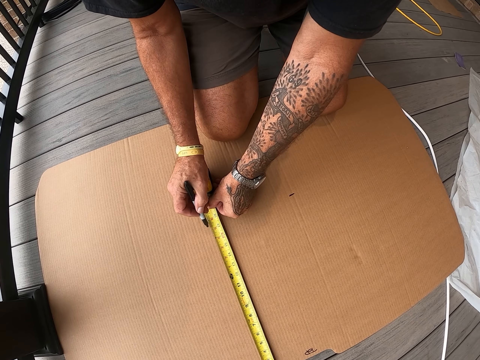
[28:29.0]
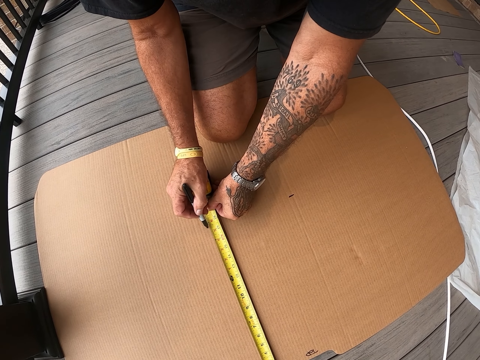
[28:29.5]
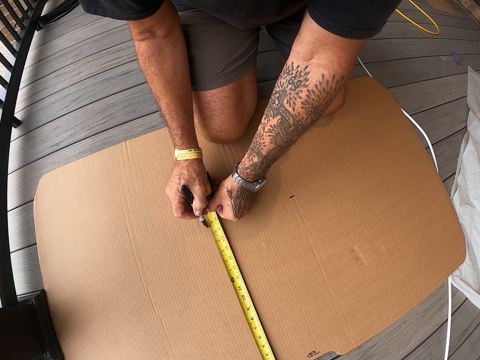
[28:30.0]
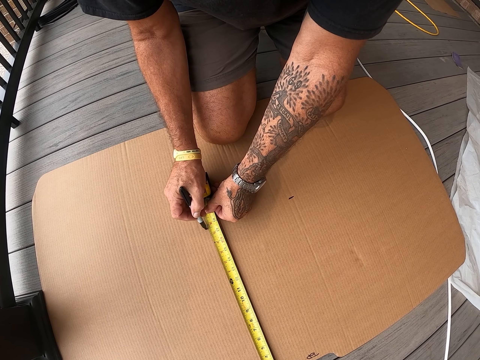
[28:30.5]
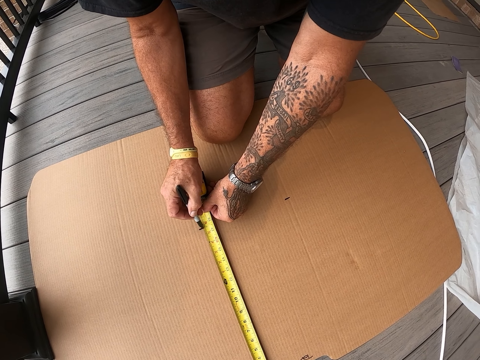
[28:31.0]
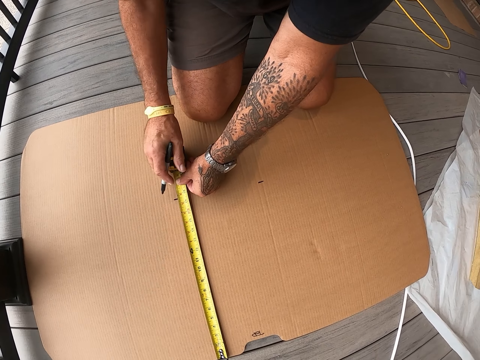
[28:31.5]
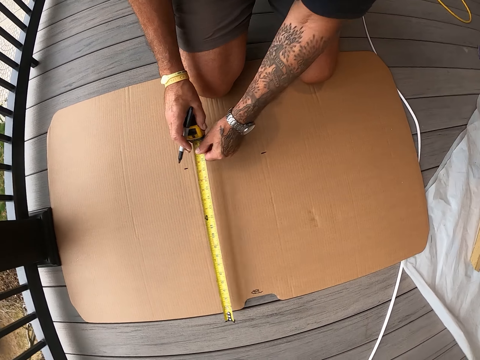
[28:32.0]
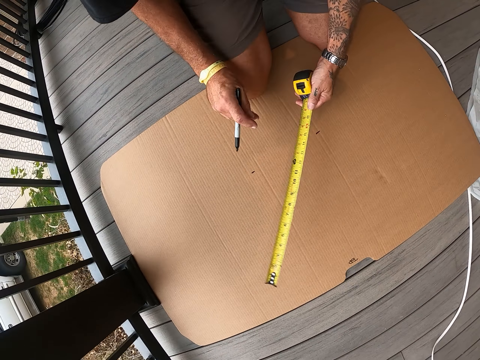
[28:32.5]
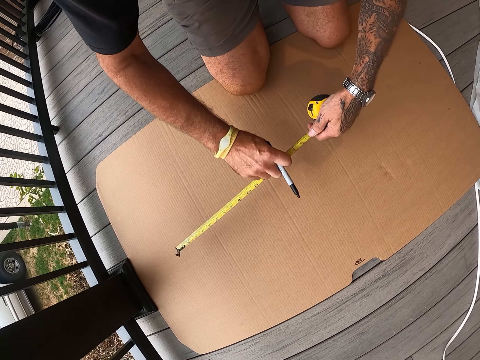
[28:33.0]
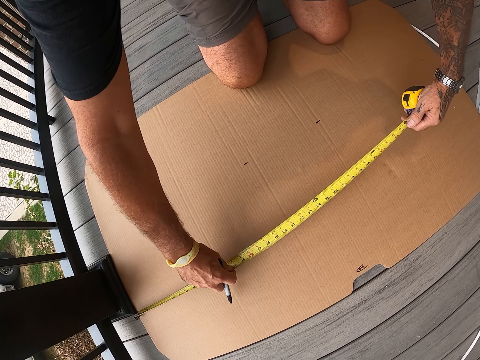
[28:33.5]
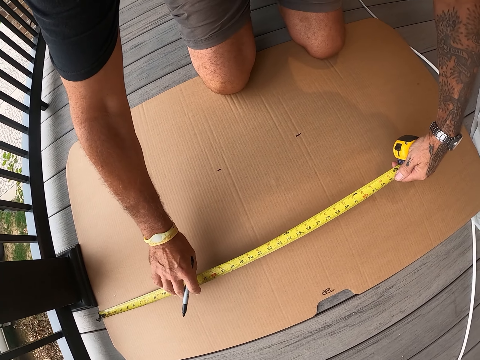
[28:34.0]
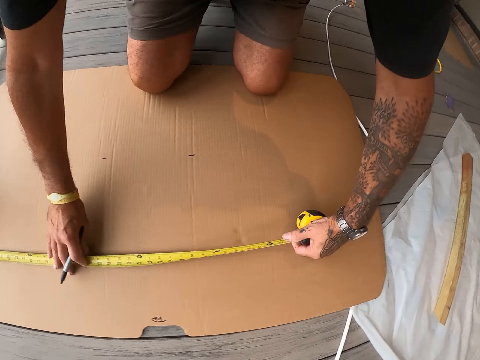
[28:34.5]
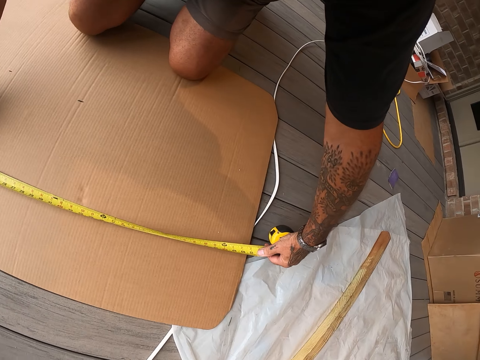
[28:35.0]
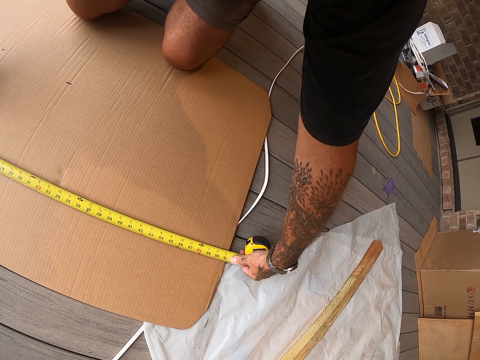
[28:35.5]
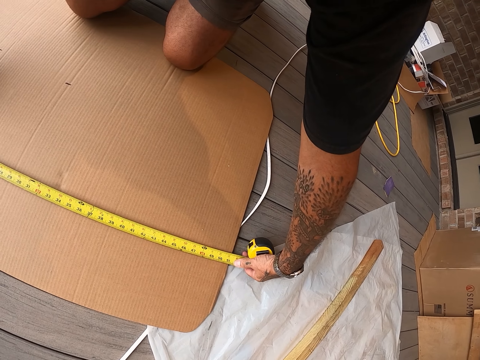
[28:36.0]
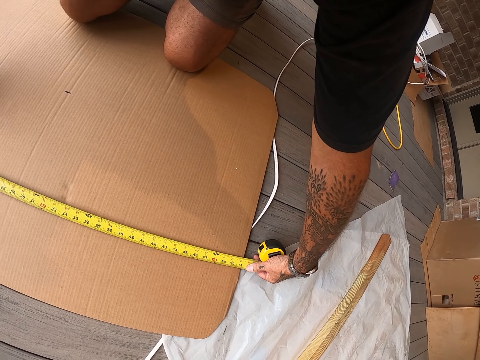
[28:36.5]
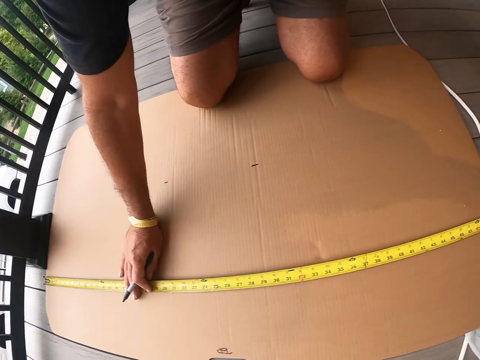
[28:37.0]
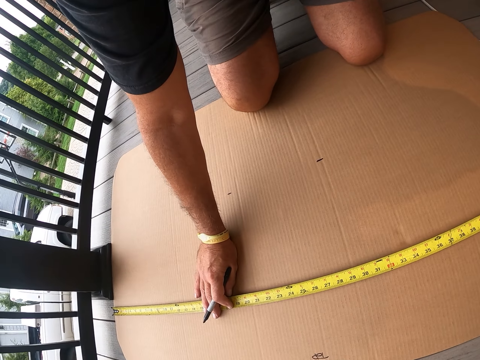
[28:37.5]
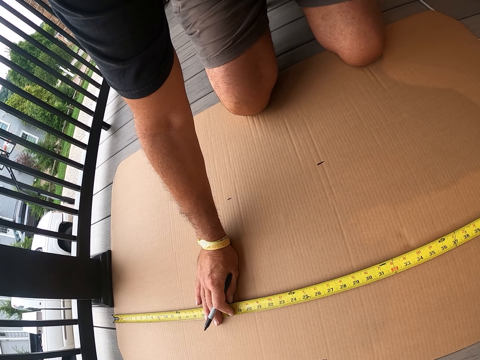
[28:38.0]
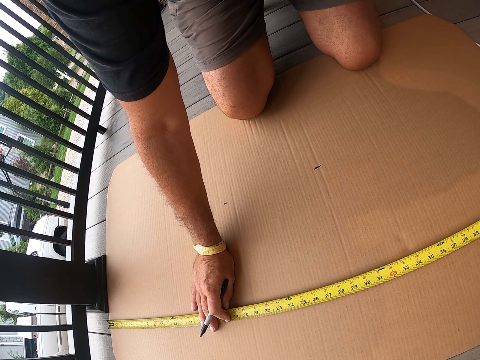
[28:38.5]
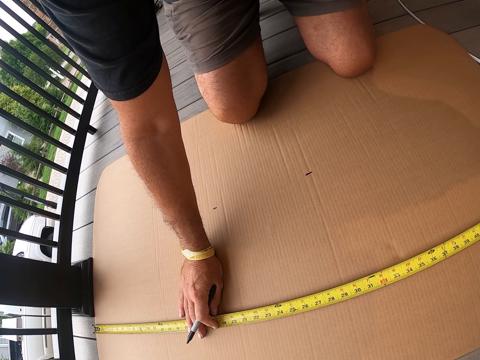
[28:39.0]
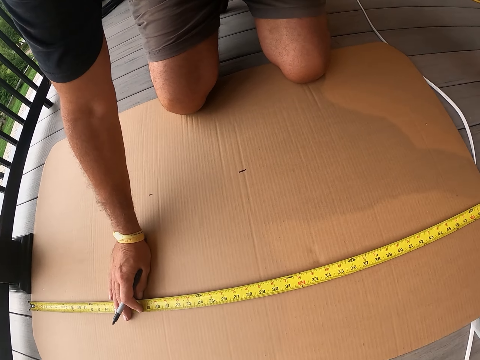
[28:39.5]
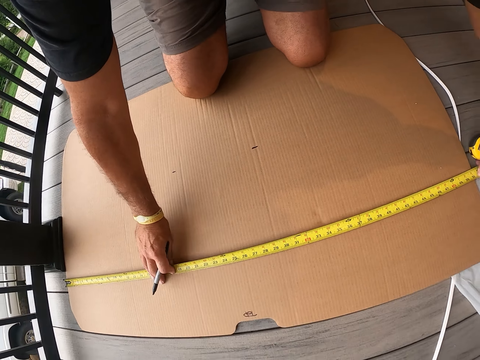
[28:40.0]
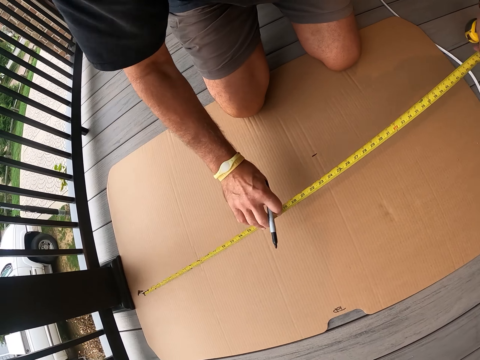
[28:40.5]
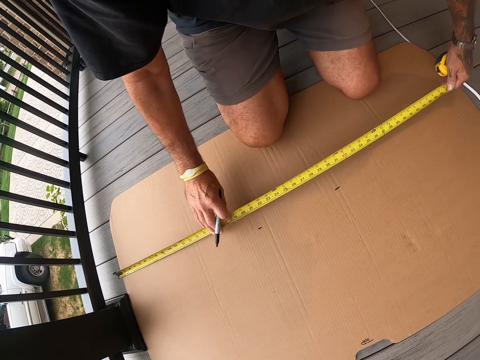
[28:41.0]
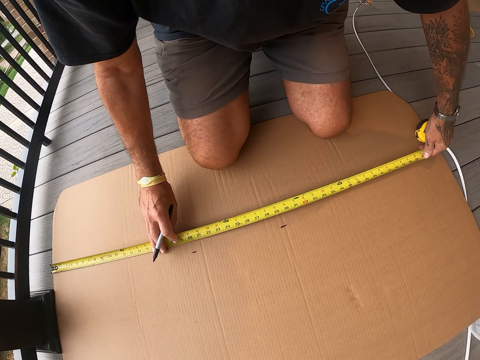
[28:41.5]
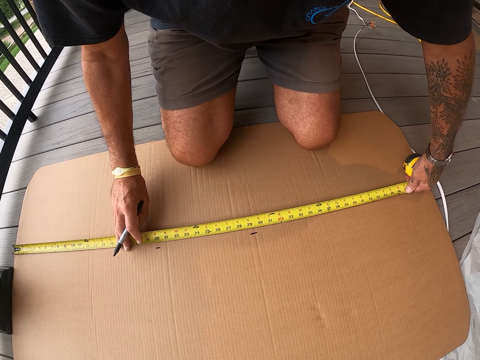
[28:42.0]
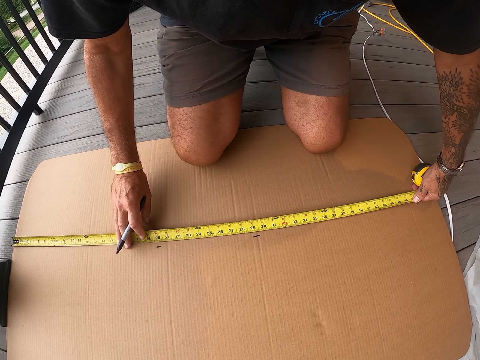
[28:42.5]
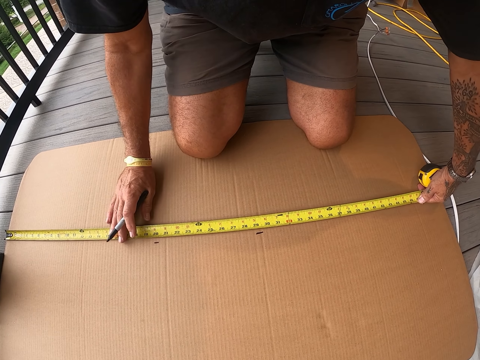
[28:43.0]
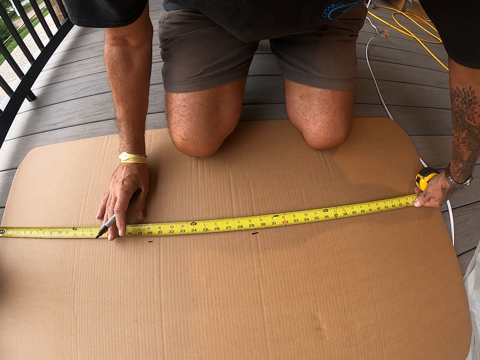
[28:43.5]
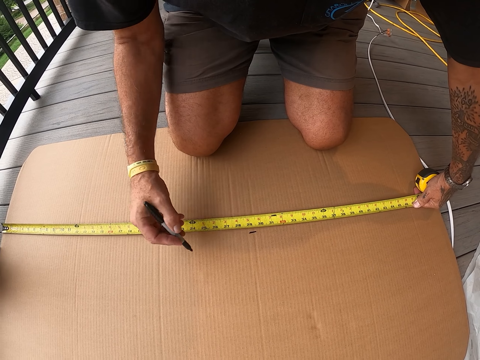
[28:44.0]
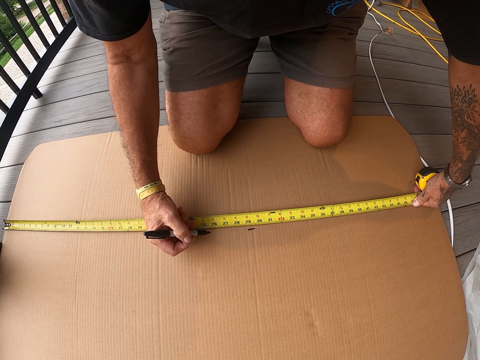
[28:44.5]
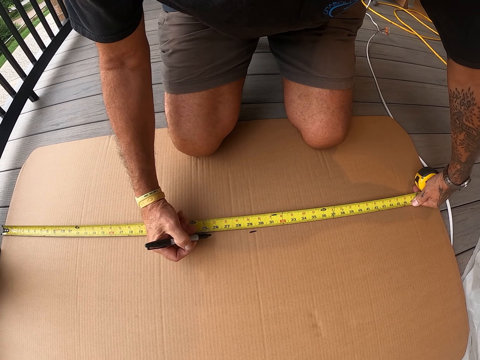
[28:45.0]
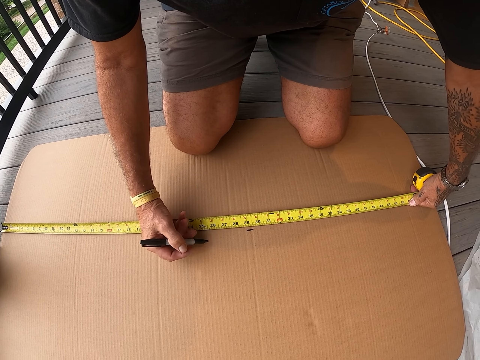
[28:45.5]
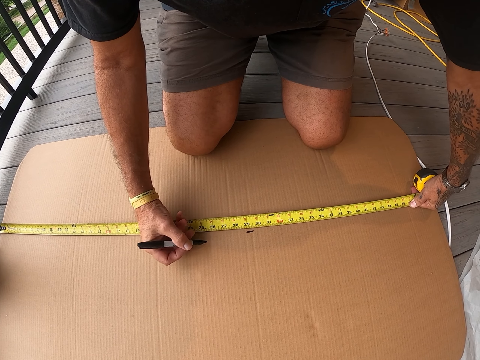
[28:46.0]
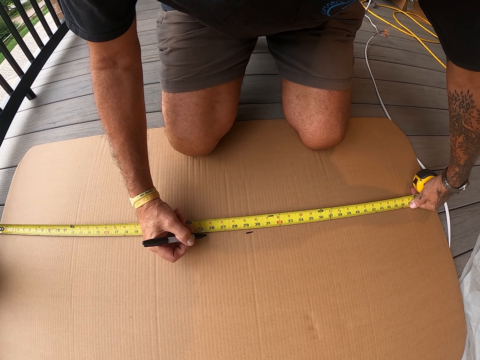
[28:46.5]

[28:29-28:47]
The camera wearer marks on the cardboard with a mark pen. They measure the cardboard with a tape measure. They stare at the tape measure on the cardboard. They move the tape measure on the cardboard. They measure the cardboard with the tape measure. They demarcate the board. They stare at the tape measure on the cardboard.

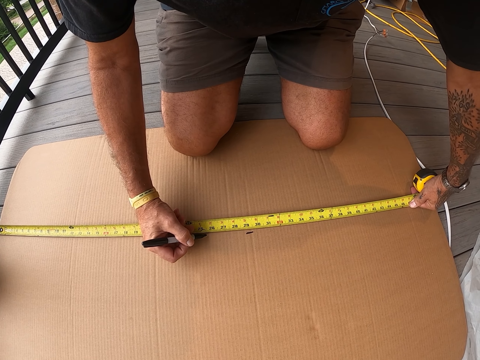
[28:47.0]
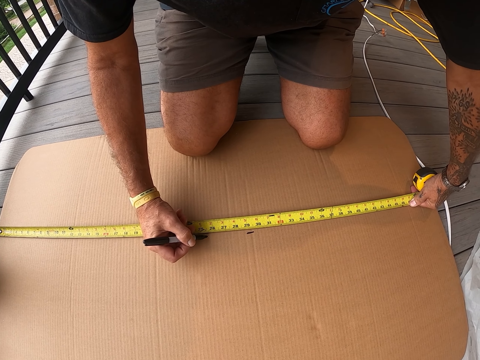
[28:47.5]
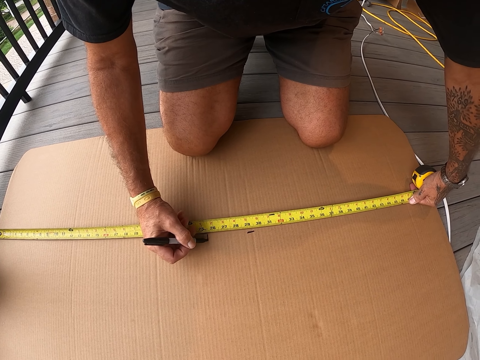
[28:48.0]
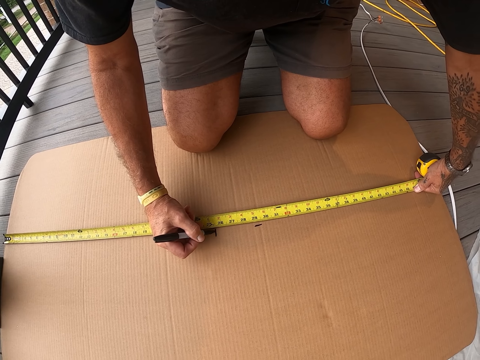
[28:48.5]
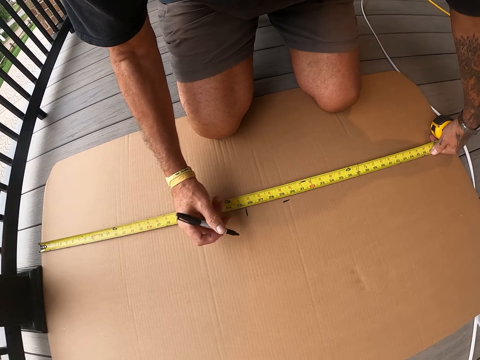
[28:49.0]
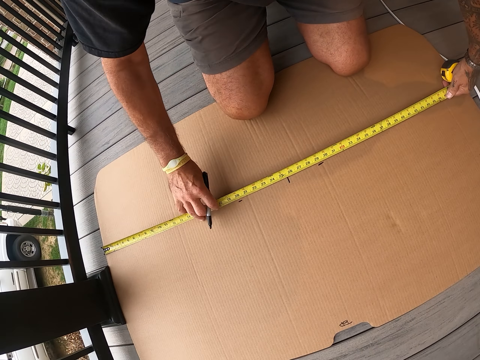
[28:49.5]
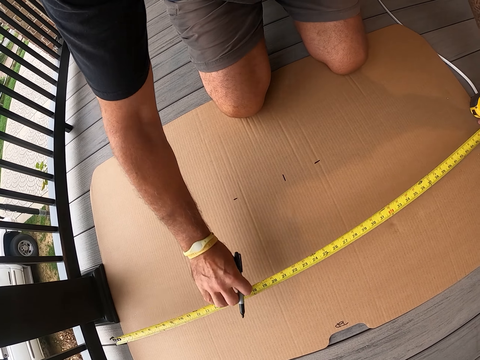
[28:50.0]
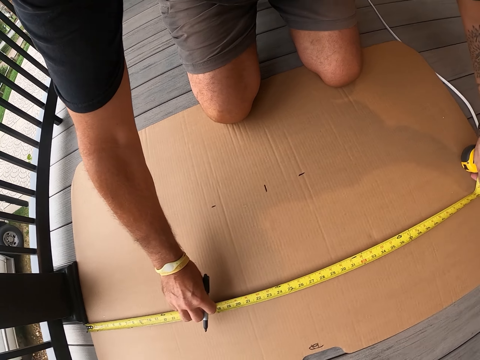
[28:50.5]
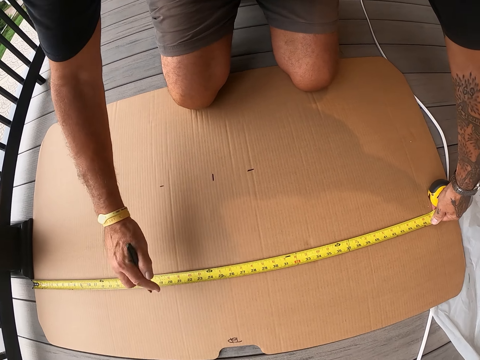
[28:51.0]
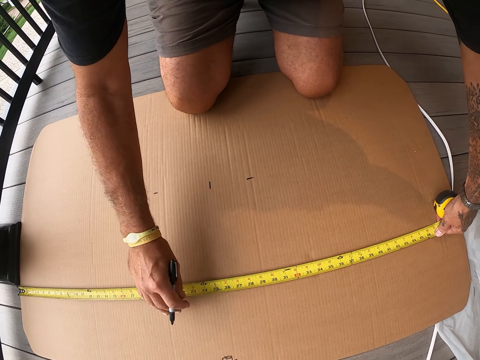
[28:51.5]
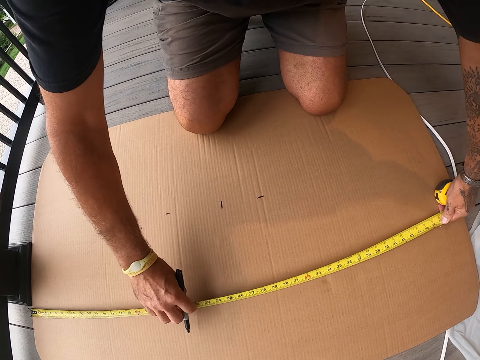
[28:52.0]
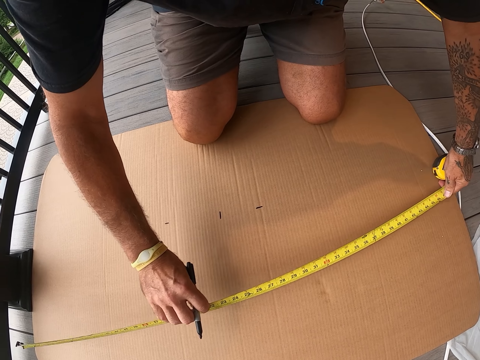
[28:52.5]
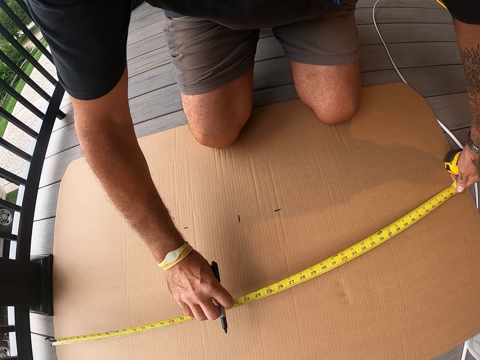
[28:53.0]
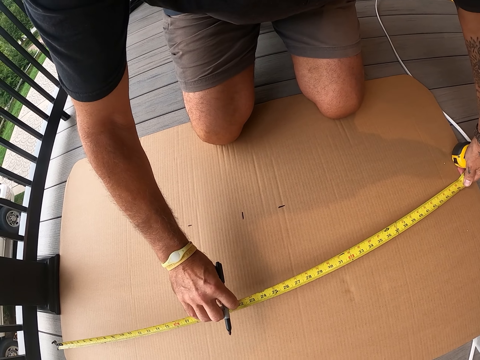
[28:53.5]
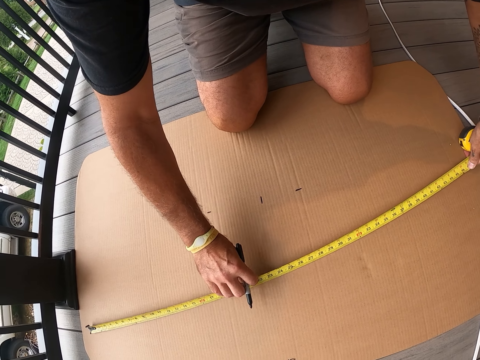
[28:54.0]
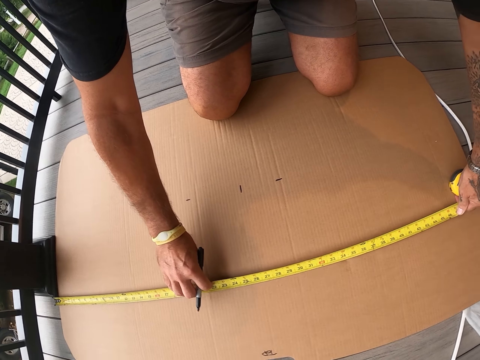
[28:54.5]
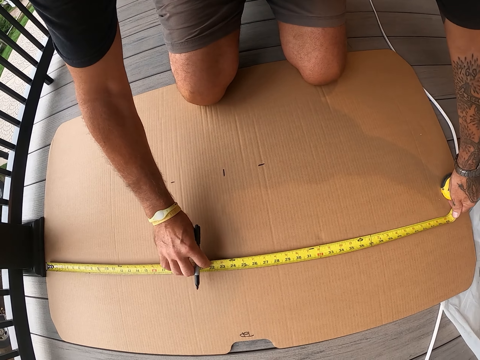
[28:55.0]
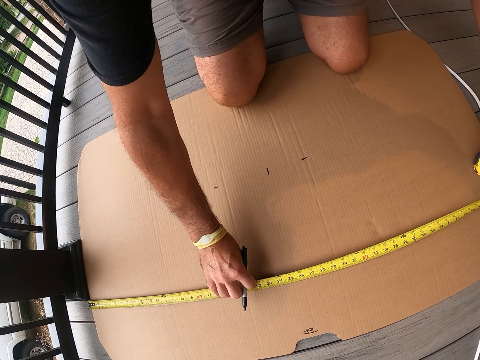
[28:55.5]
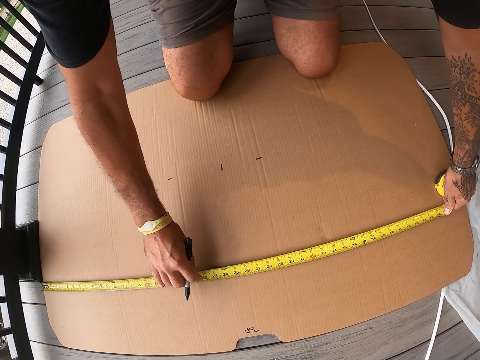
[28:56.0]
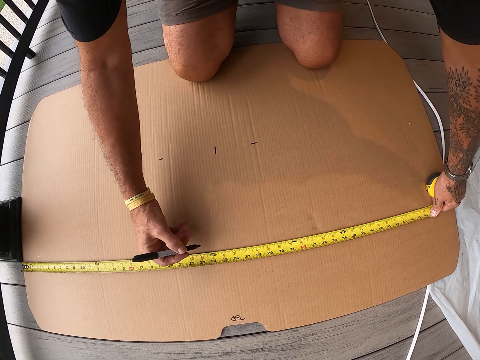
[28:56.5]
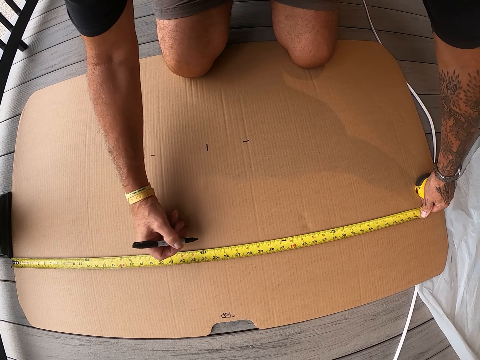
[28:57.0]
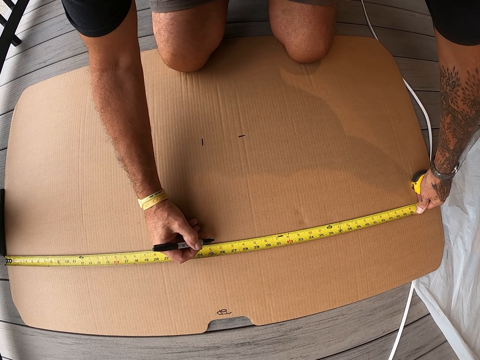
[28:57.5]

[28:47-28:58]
The camera wearer marks on the cardboard with a mark pen. They move the tape measure on the cardboard. They measure the board.
